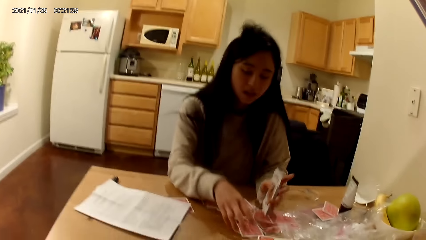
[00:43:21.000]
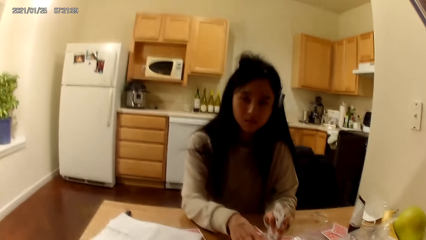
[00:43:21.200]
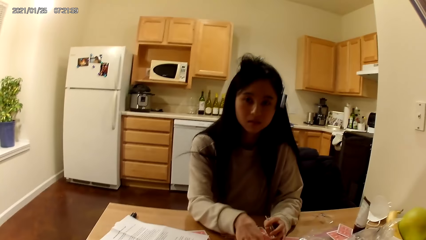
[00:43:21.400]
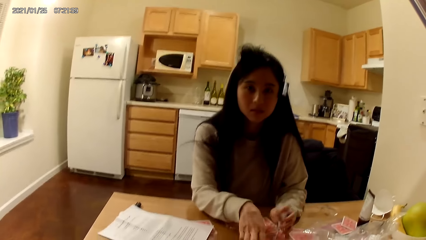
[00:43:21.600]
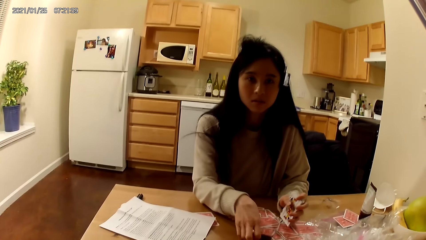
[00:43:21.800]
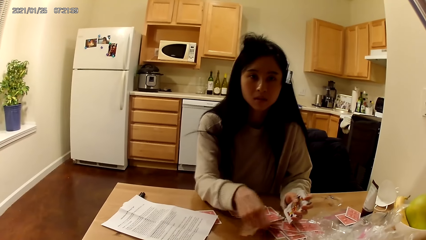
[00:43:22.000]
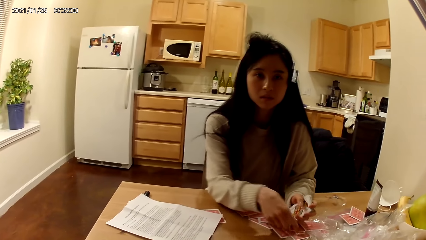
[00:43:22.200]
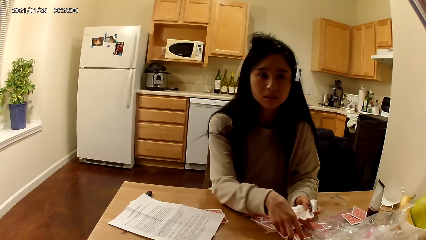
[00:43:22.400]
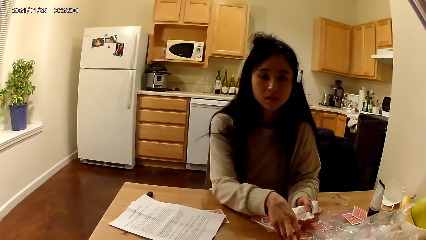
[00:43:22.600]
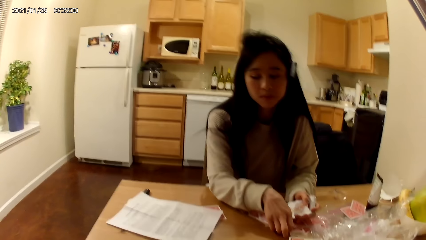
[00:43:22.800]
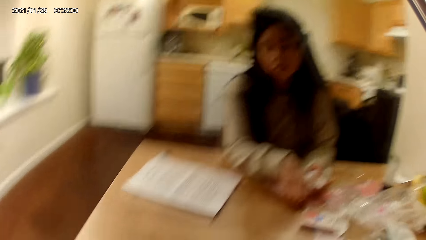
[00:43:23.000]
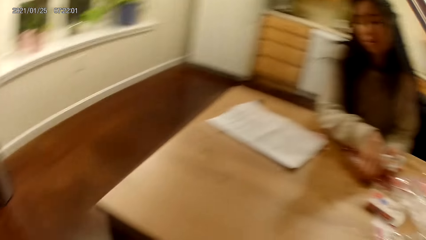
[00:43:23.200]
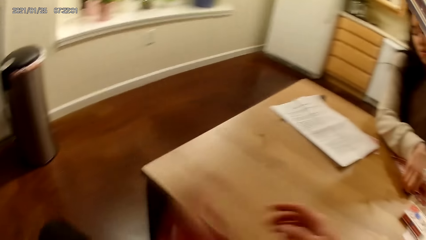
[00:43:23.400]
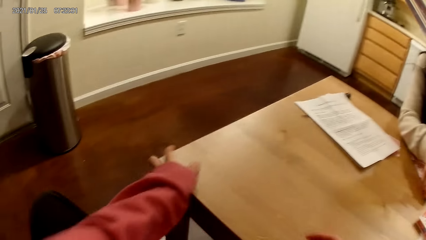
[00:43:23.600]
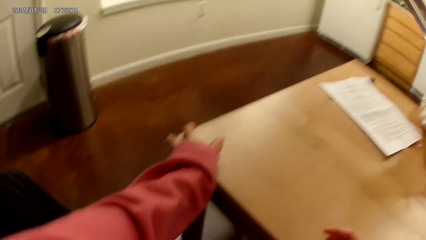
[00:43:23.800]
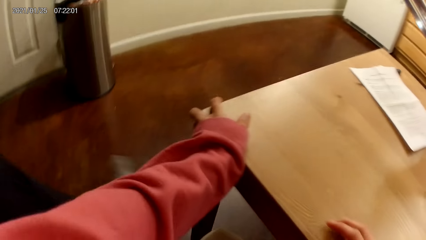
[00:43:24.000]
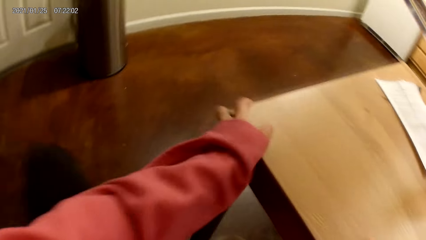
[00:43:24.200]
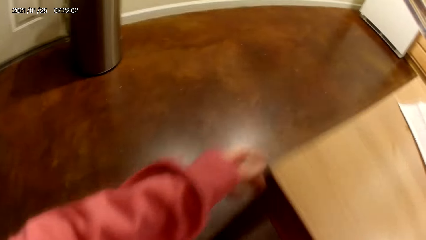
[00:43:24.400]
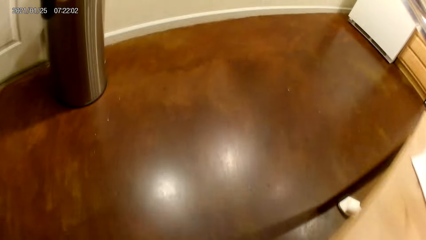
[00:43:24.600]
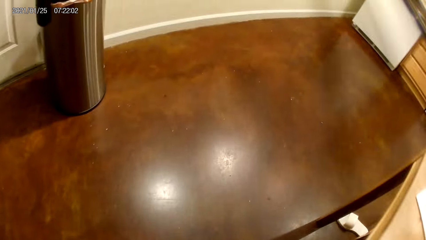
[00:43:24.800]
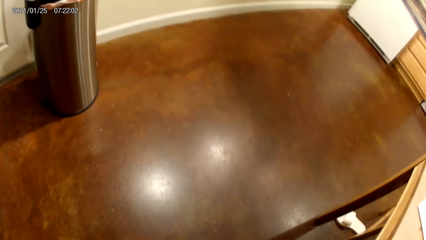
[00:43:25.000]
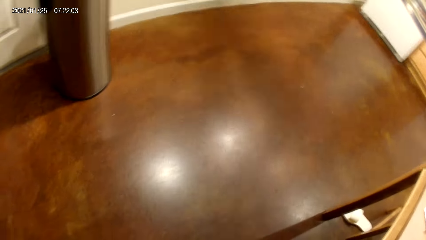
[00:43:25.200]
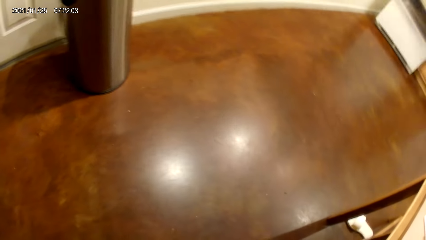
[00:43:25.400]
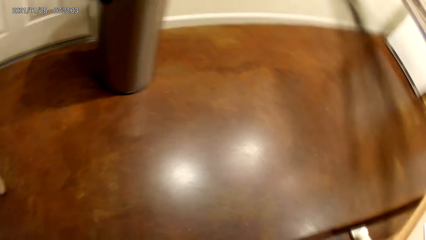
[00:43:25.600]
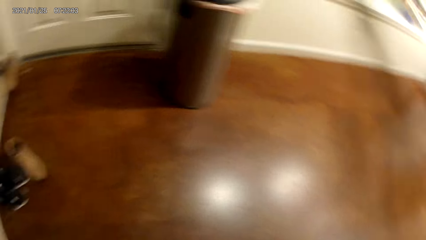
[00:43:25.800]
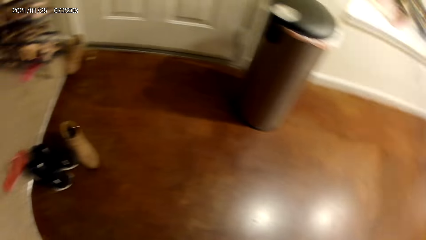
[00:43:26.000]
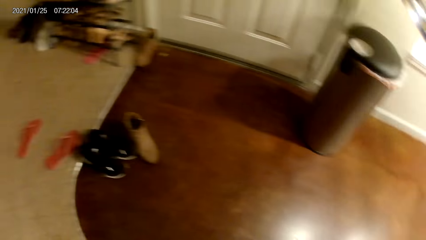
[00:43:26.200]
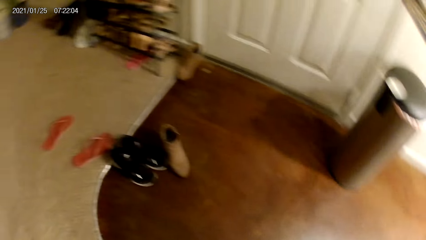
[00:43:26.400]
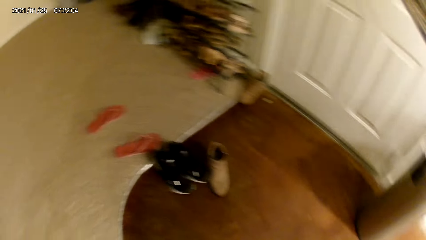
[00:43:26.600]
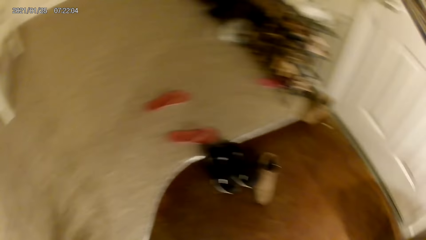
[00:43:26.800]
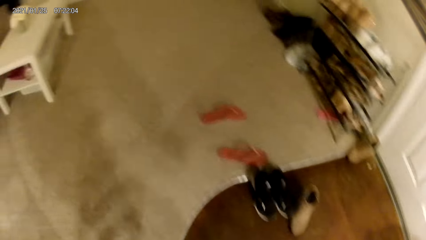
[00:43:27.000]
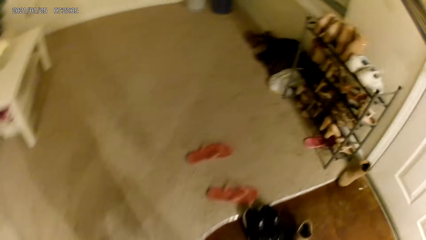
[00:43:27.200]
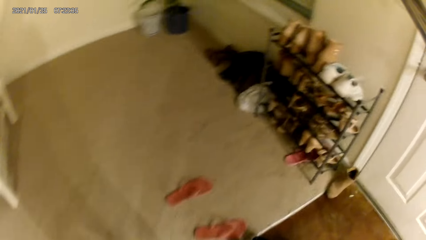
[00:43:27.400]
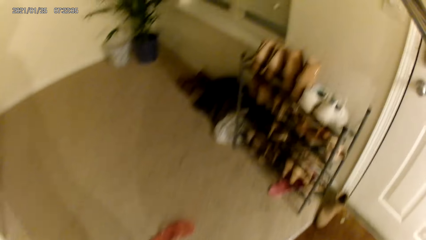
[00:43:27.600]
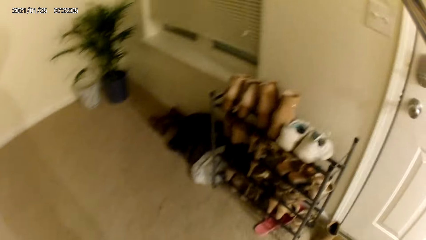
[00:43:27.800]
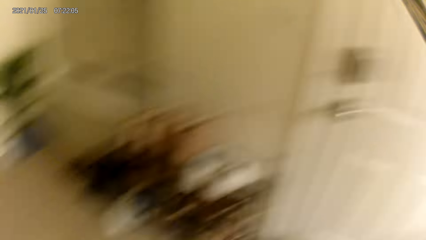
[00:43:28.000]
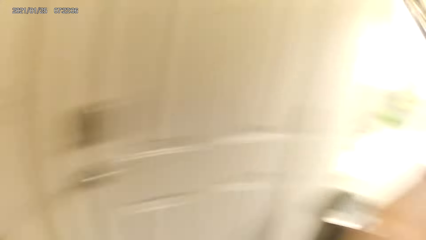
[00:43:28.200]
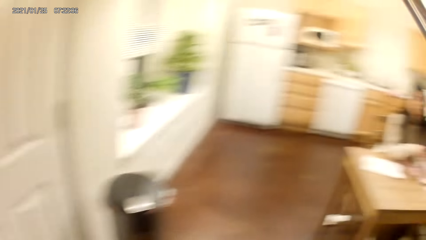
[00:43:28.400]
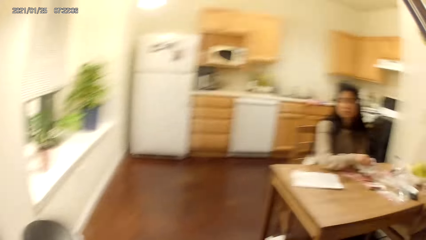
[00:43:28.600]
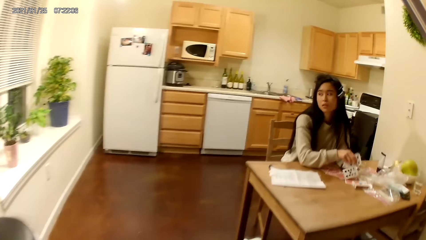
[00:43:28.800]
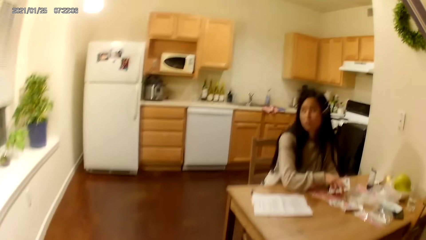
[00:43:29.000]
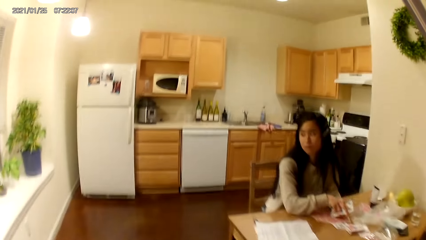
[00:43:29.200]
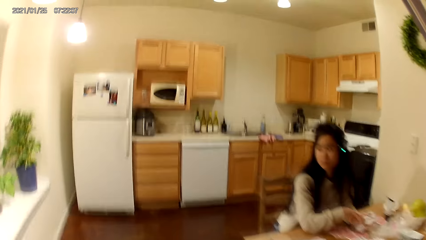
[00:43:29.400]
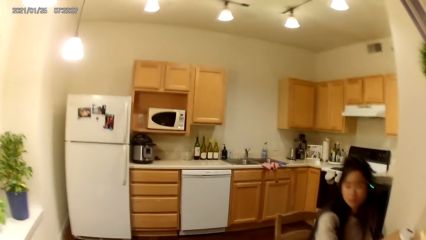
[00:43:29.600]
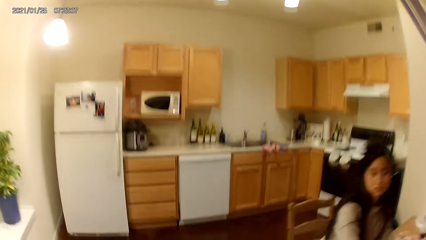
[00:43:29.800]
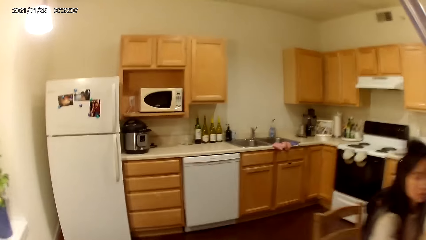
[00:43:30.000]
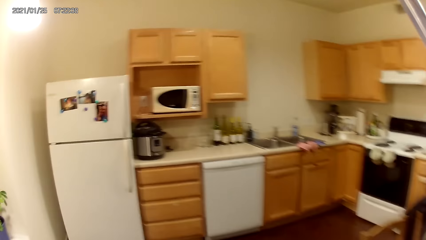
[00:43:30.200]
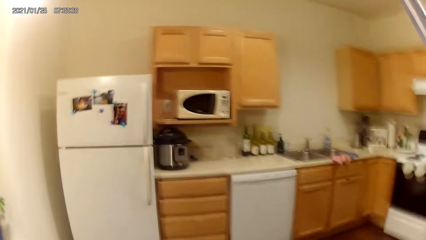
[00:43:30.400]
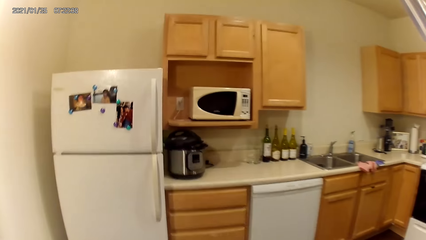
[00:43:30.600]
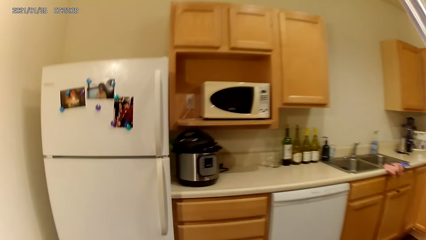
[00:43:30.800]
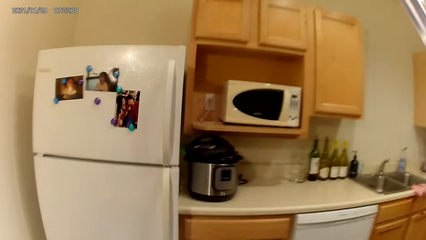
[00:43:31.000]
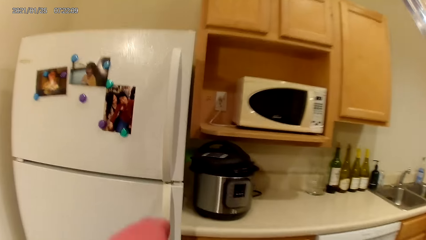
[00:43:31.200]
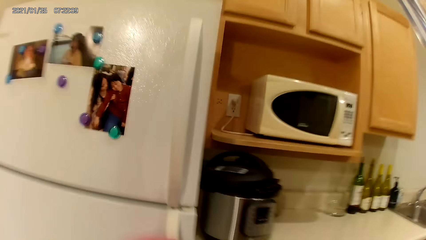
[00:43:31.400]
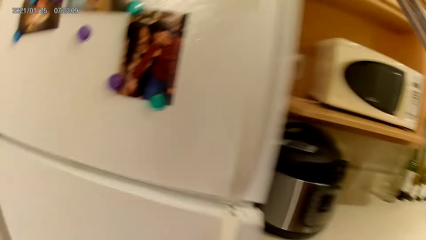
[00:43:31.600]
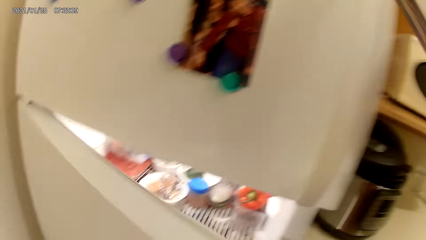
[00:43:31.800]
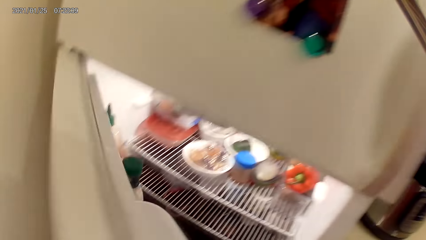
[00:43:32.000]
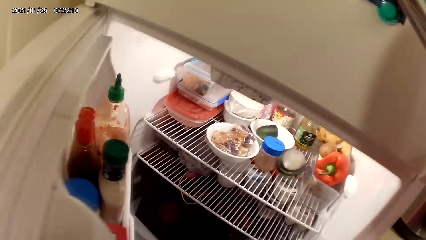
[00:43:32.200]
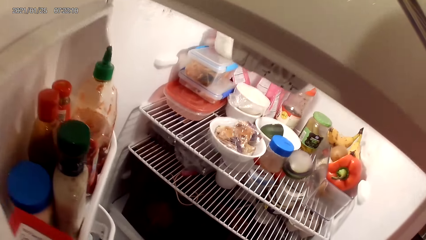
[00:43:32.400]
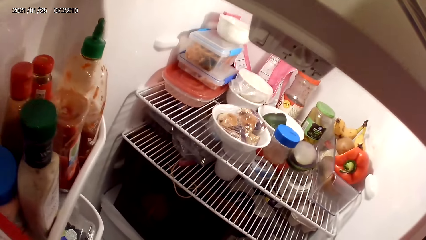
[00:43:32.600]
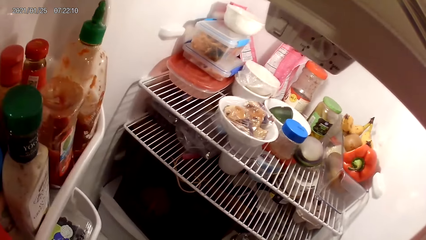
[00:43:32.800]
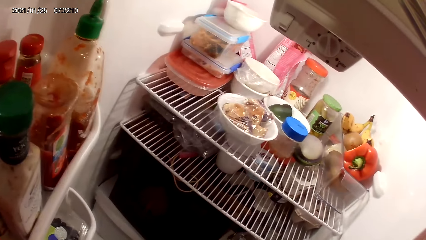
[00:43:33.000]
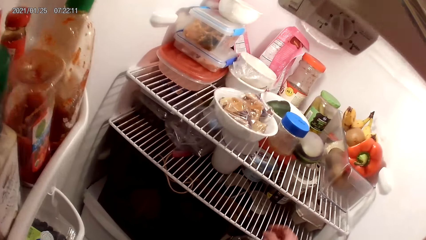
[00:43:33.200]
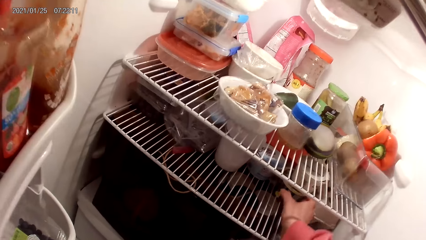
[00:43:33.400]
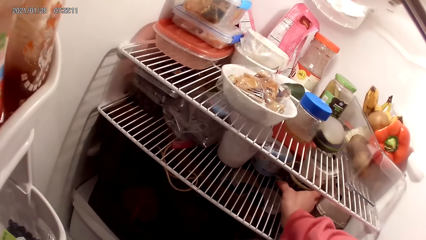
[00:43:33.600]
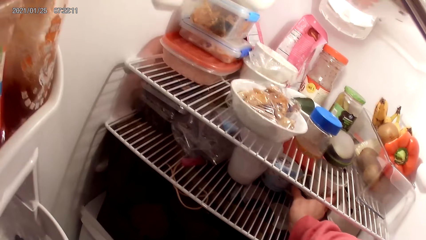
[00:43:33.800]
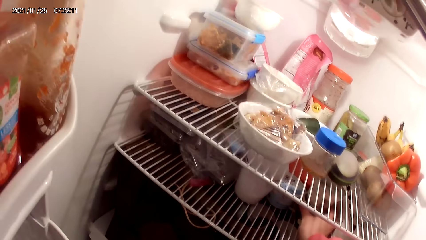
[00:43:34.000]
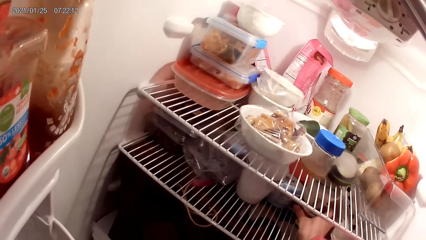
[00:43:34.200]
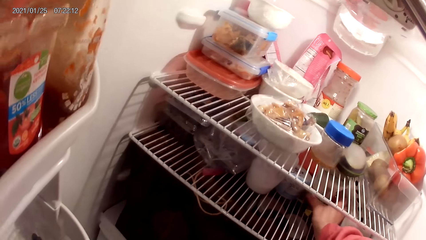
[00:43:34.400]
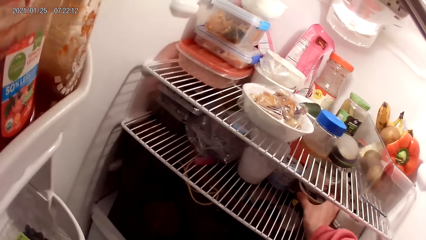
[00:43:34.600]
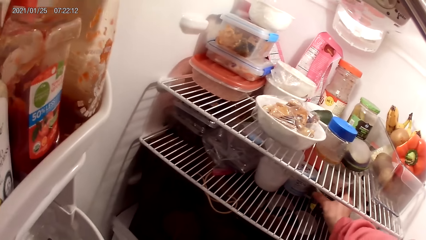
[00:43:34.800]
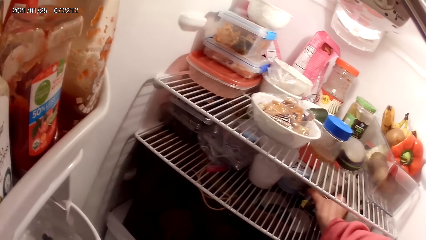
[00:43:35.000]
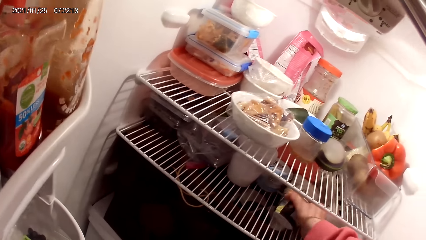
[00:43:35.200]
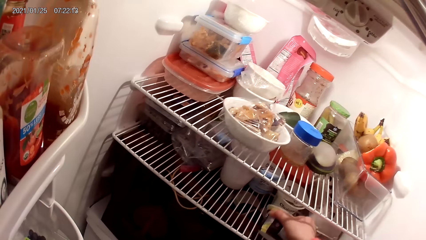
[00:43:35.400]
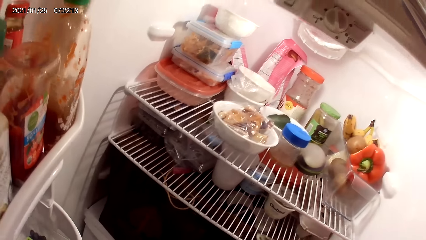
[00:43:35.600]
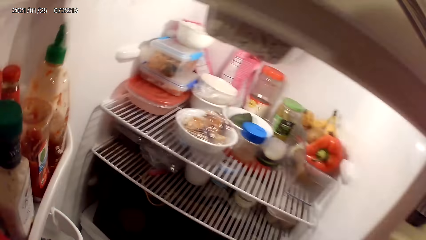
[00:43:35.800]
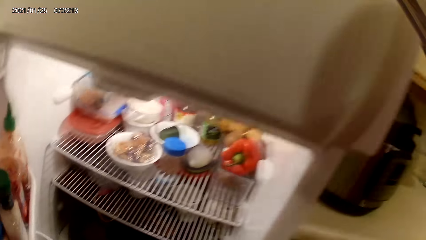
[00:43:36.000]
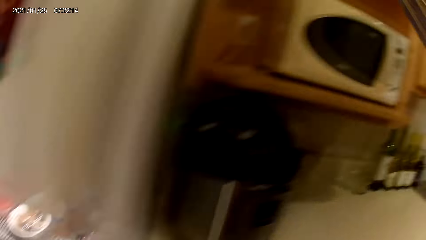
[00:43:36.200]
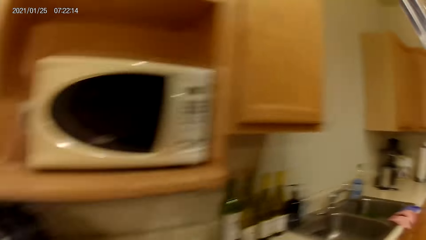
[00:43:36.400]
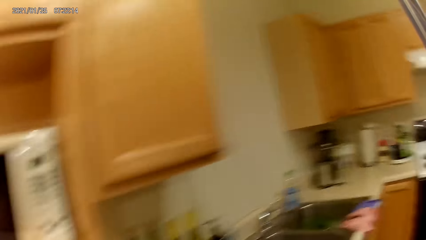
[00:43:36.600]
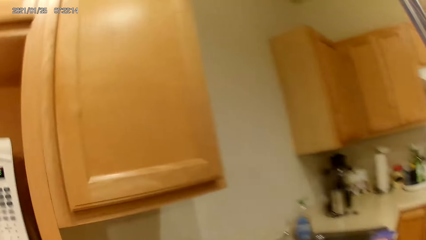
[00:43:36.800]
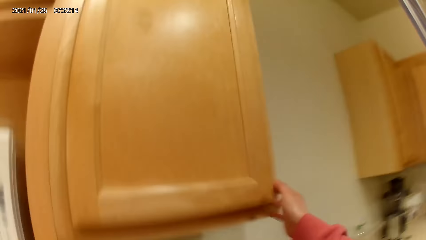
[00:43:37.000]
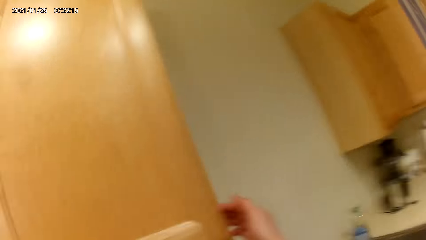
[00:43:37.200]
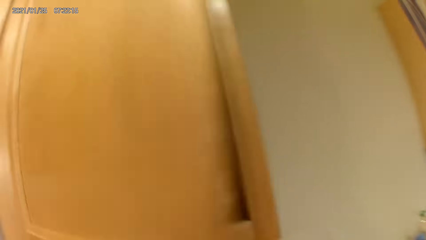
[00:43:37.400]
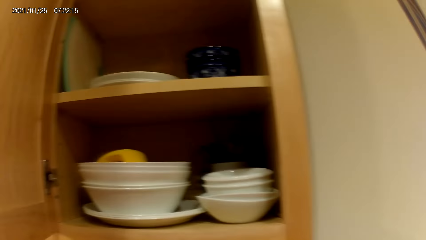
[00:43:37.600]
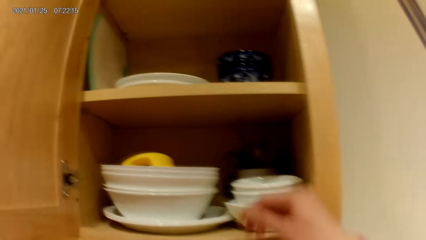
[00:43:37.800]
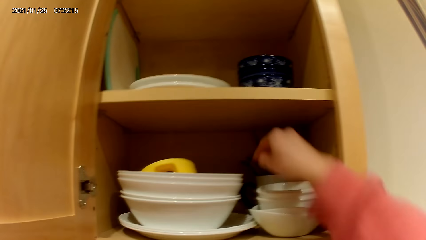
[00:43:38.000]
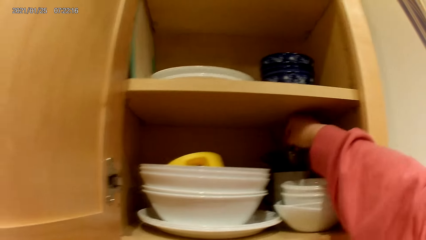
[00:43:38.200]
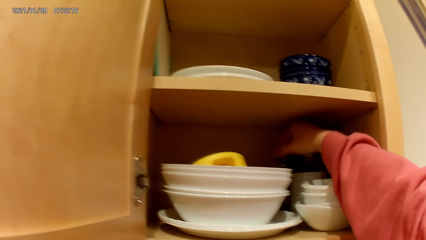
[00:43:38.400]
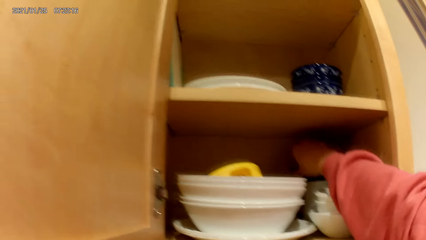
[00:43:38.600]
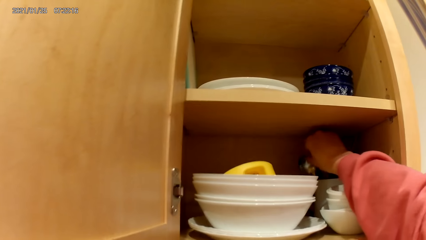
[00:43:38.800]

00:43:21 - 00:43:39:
The woman picks playing cards on a table. The camera wearer holds the table with a hand. She looks and walks around a room. She walks towards the fridge. She opens the fridge with her left hand. She grabs an ice cream from the fridge with her right hand. She opens a cupboard with her right hand.
